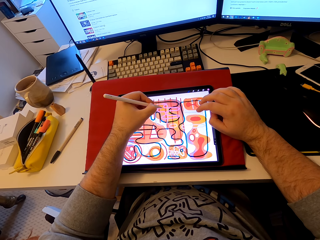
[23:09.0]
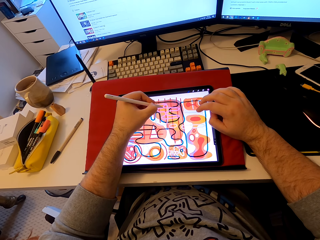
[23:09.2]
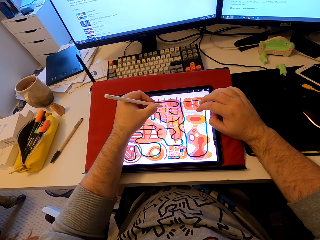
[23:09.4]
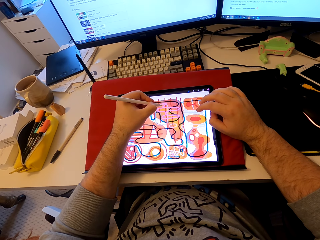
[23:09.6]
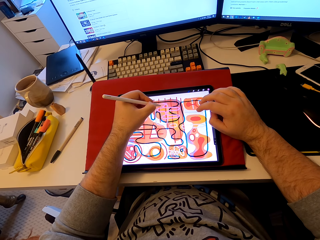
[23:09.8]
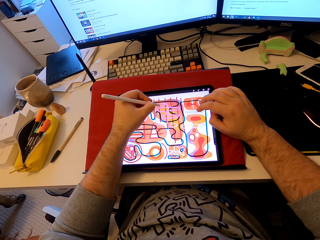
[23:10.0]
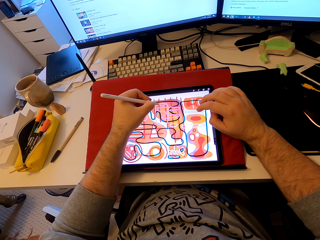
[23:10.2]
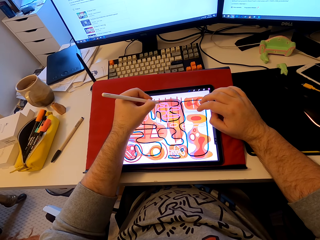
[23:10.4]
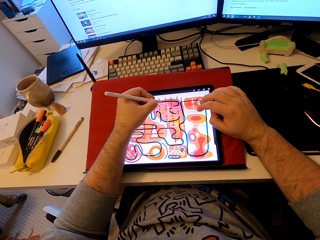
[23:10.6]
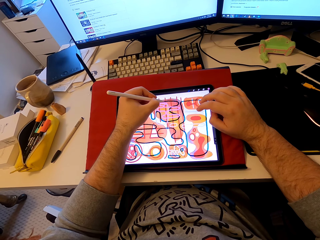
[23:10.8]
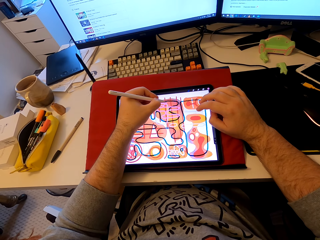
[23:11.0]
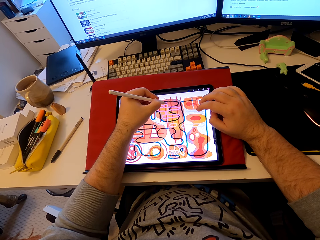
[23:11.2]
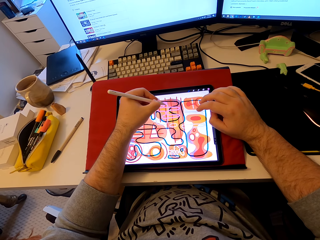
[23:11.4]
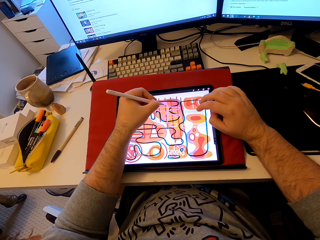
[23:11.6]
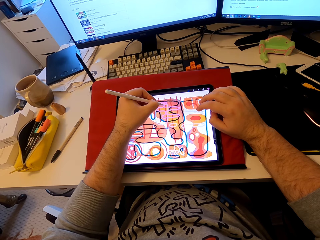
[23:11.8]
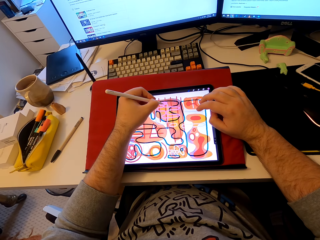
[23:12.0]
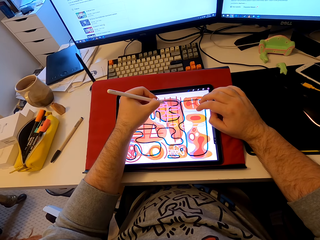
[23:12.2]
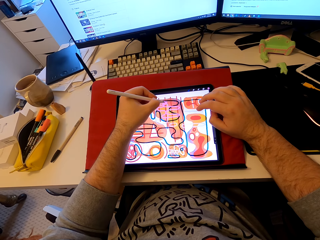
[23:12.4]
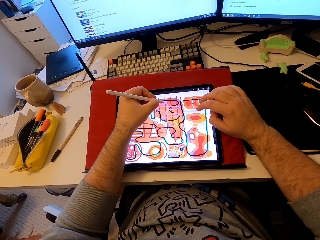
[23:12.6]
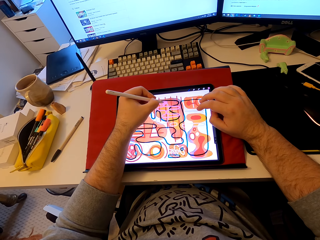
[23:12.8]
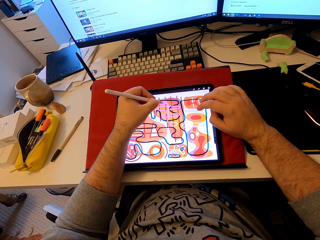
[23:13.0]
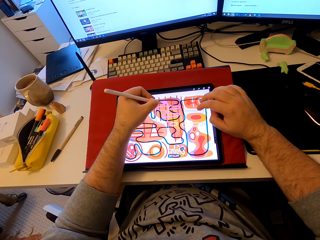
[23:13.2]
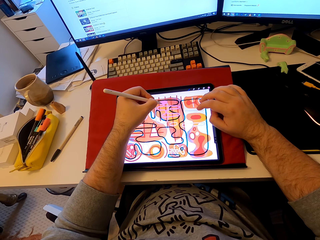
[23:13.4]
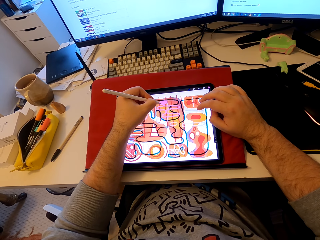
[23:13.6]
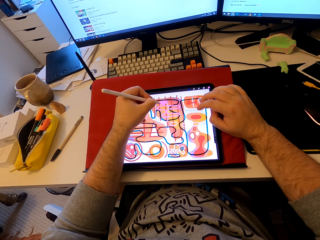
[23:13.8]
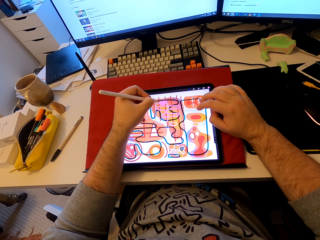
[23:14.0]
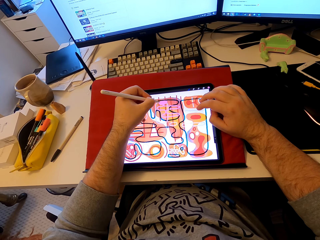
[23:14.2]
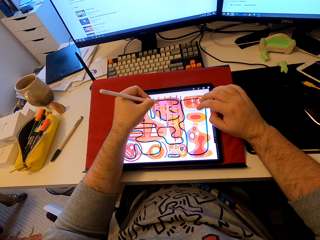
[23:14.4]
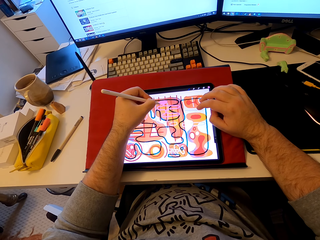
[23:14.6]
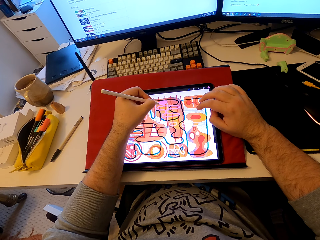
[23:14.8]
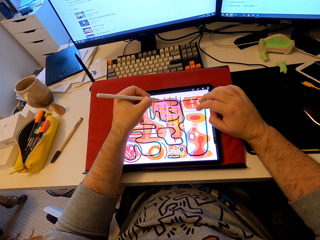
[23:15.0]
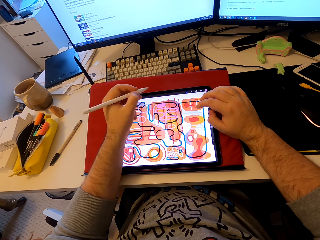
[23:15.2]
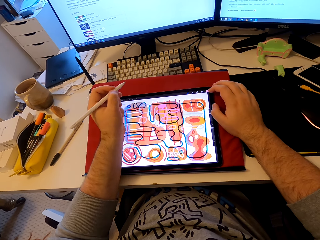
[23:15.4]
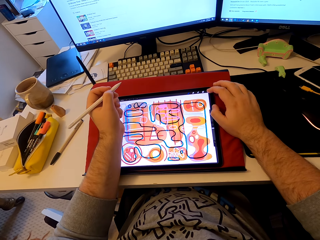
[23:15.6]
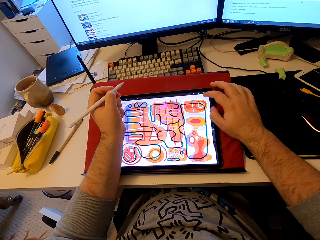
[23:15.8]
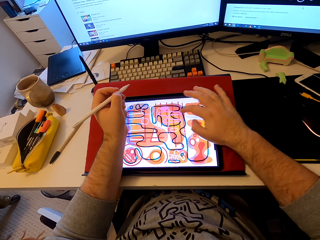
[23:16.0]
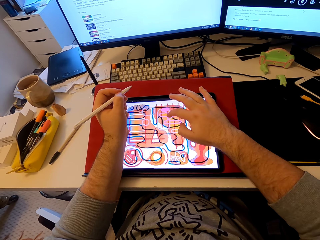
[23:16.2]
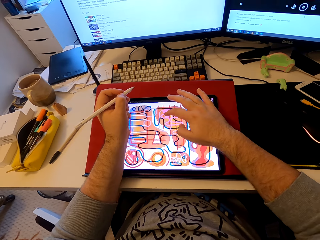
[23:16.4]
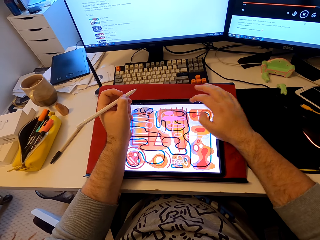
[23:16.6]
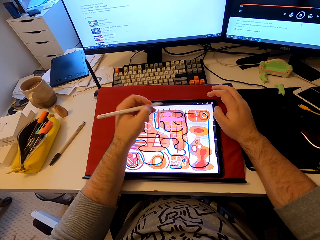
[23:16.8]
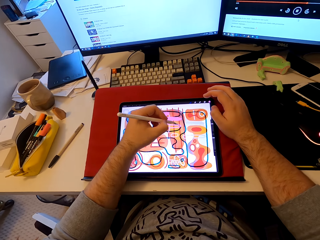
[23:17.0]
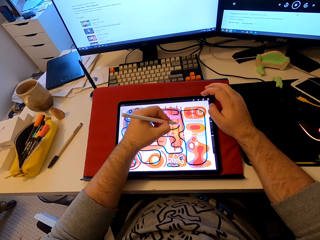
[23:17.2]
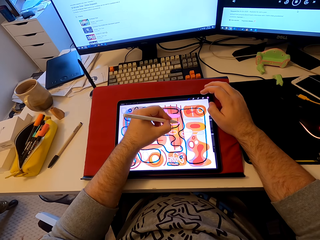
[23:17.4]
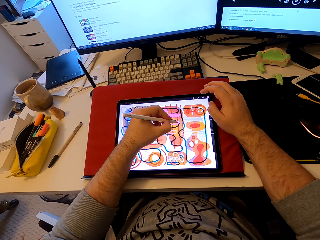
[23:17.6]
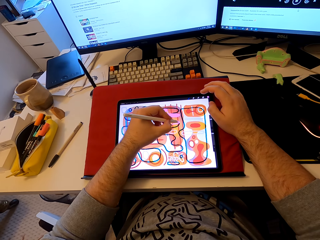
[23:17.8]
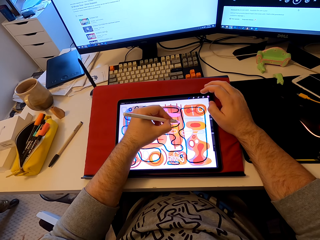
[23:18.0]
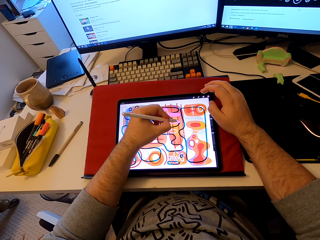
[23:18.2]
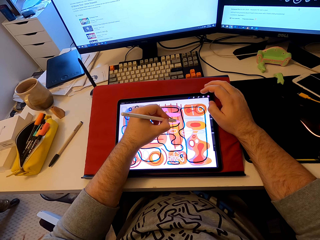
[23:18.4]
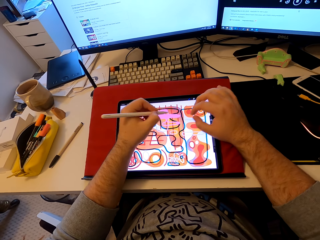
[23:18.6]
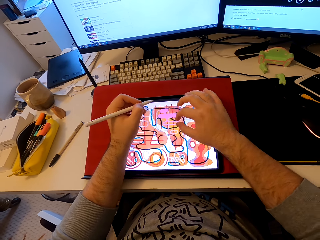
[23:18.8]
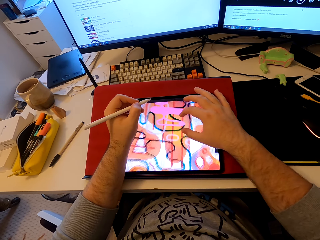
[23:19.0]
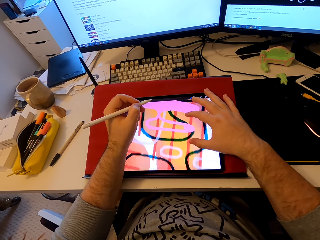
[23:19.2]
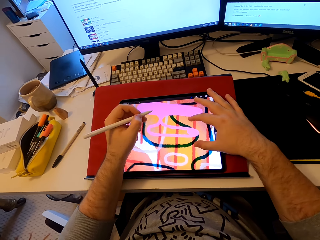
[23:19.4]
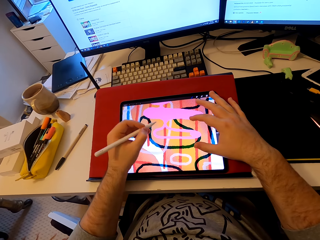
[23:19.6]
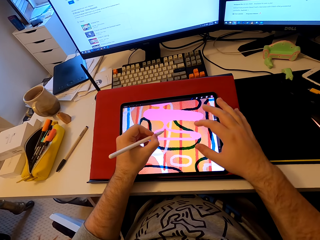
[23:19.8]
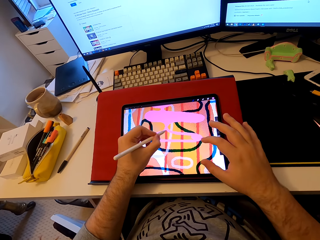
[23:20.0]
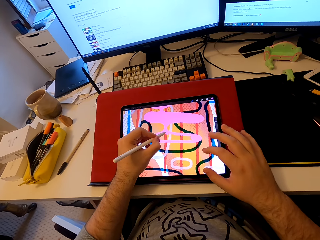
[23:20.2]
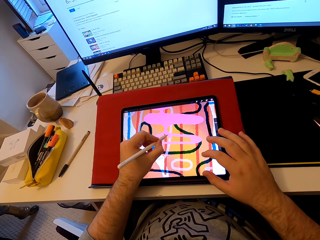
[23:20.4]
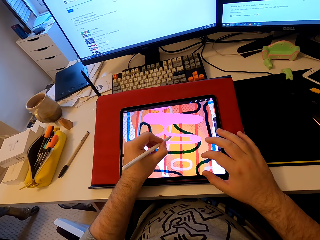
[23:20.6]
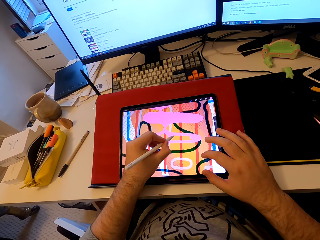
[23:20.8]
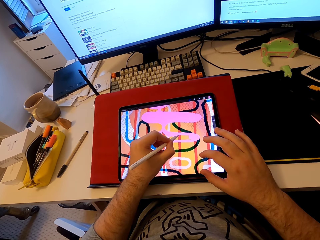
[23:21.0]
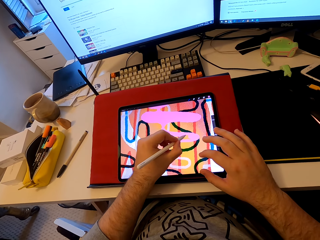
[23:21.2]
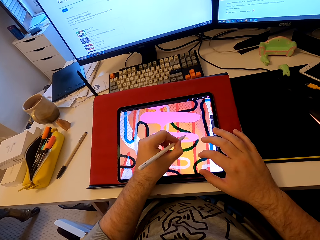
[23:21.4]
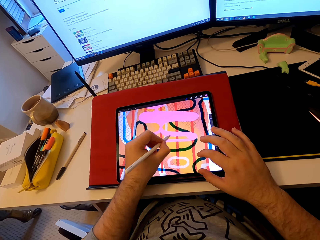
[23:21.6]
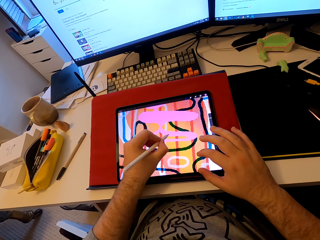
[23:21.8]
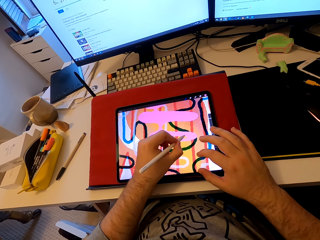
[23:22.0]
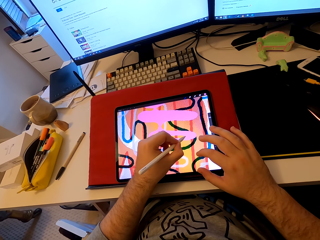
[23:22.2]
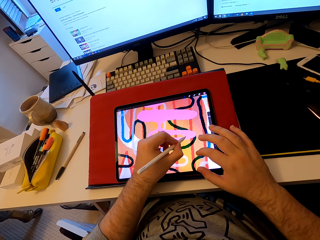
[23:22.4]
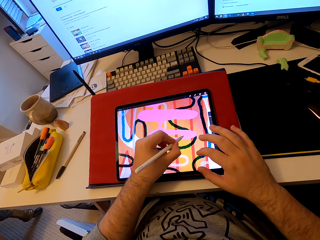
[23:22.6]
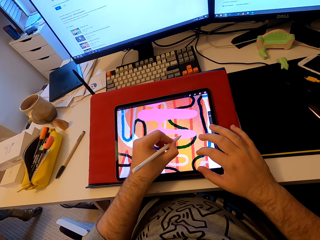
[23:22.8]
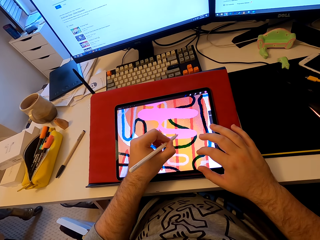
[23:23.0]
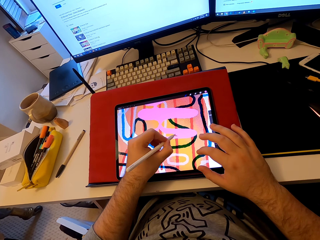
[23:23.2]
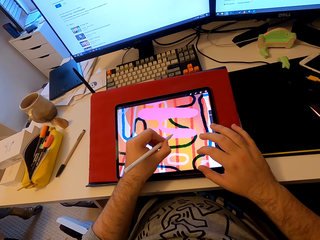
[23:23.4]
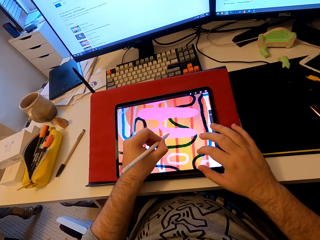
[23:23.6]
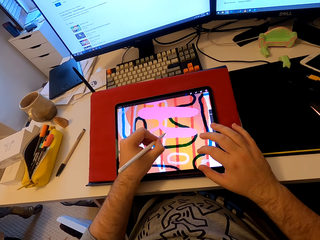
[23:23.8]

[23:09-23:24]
The camera wearer touches the tablet. They draw in the tablet. They operate the tablet. They enlarge the picture in the tablet. They draw a pattern on the tablet.

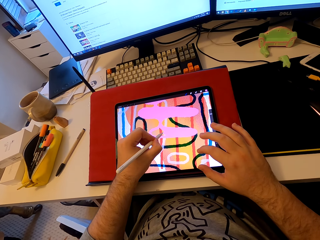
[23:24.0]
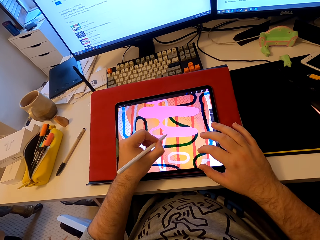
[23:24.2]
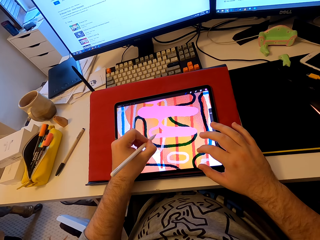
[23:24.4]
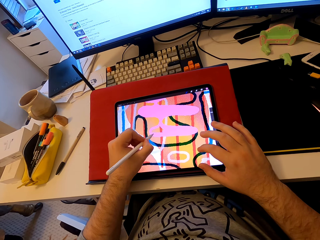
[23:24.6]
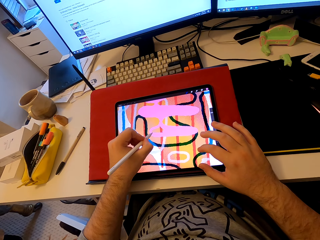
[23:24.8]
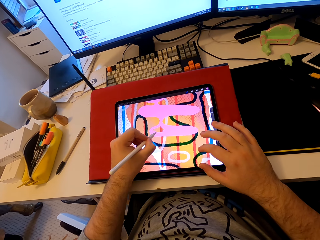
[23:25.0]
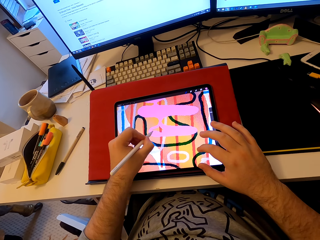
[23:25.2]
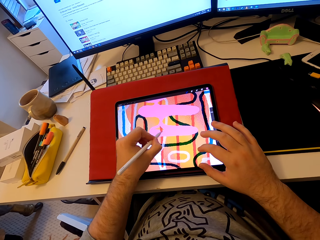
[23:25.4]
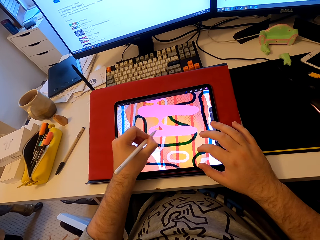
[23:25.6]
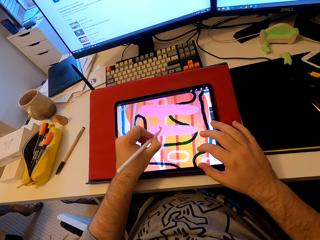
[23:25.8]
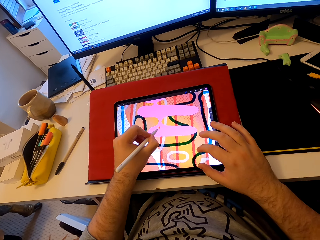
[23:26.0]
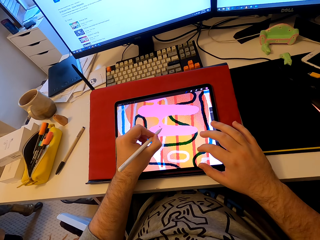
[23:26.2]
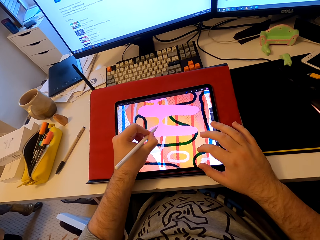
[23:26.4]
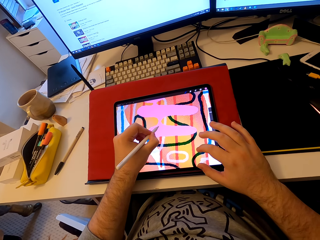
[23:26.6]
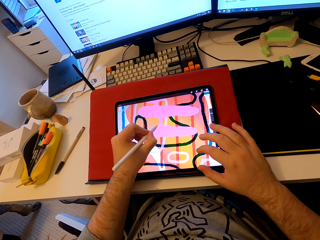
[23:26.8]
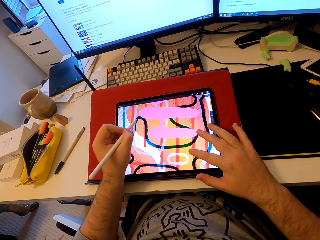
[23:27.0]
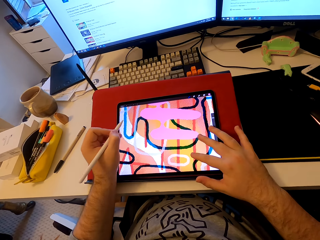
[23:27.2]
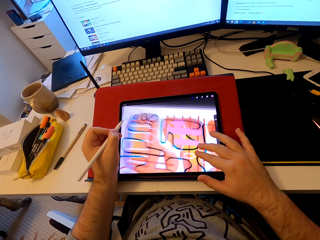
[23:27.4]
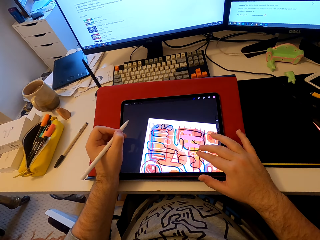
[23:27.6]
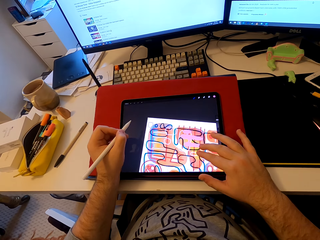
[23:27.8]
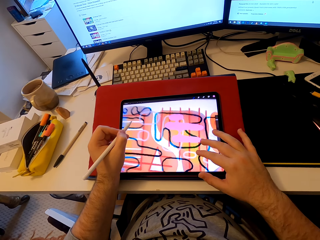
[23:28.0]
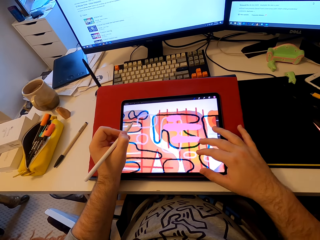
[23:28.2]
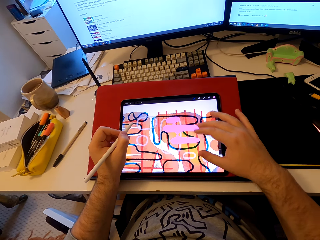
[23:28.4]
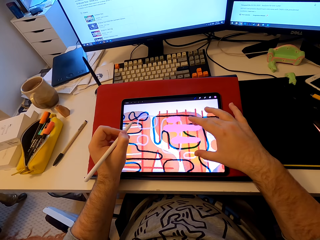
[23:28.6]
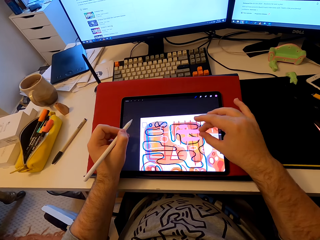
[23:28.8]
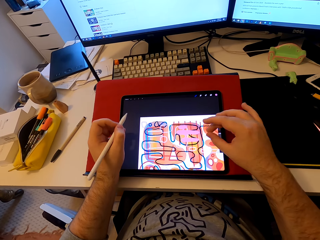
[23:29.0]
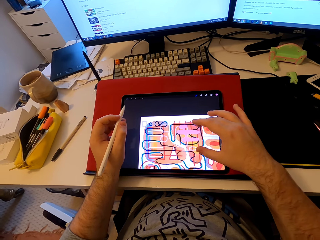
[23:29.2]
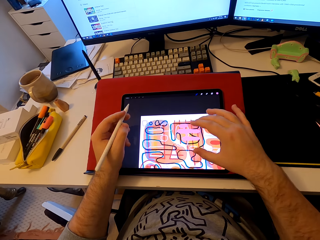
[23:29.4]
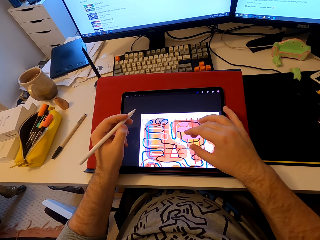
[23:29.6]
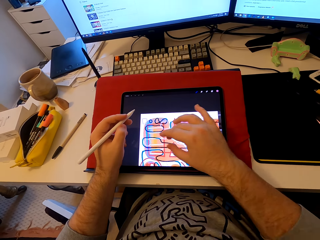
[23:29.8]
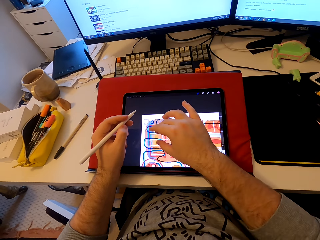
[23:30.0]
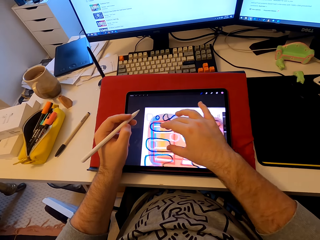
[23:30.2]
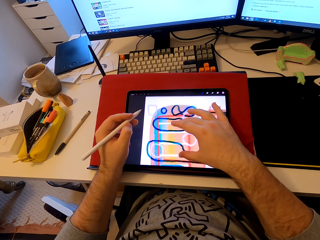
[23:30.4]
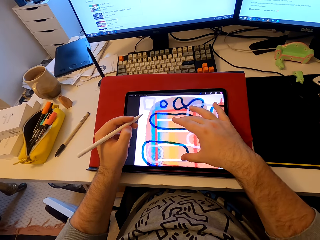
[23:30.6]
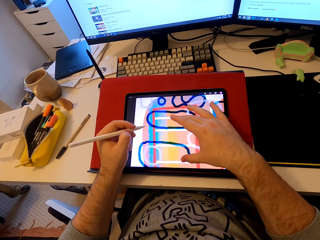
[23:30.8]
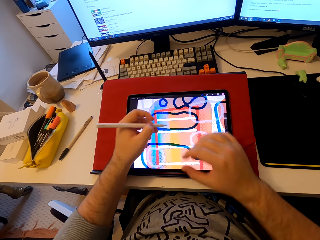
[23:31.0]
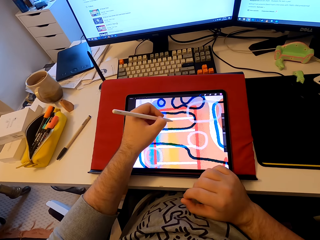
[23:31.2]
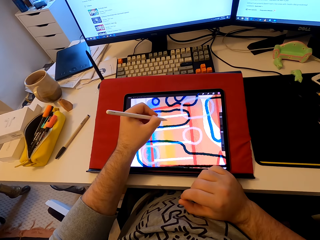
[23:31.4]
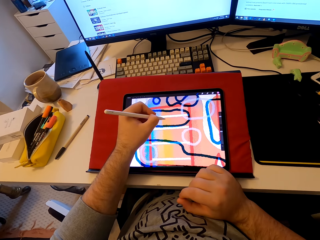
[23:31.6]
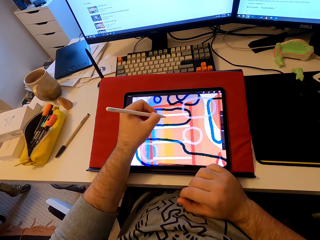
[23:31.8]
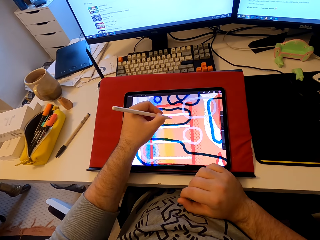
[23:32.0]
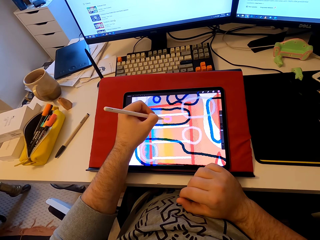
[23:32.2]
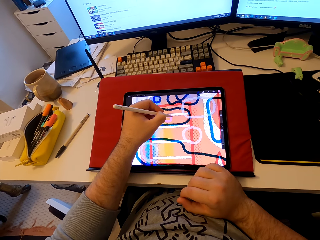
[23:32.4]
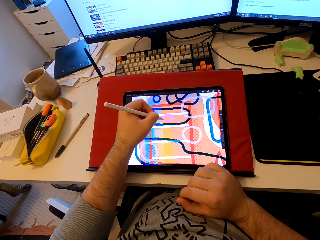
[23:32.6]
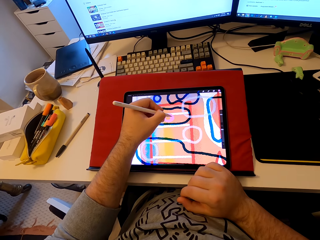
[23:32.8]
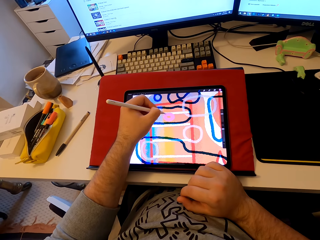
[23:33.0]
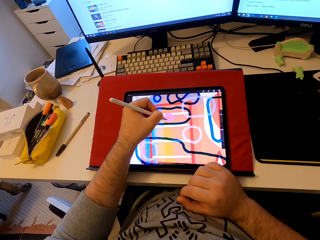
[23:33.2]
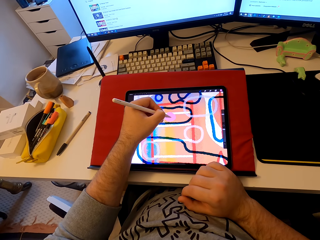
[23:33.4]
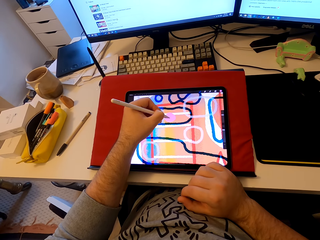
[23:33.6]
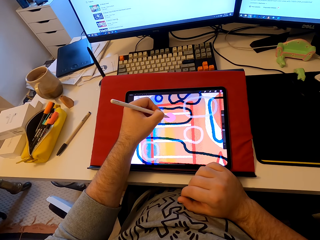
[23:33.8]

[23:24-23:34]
The camera wearer colors the picture in the tablet. They operate the tablet. They touch the tablet. They enlarge the picture in the tablet. They enlarge the picture in the tablet again. They draw a pattern on the tablet. They color the picture in the tablet.
